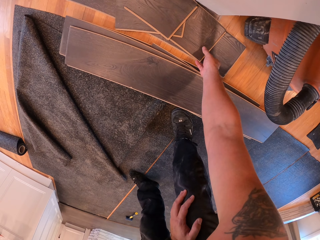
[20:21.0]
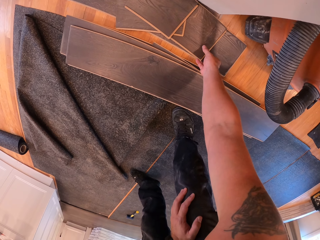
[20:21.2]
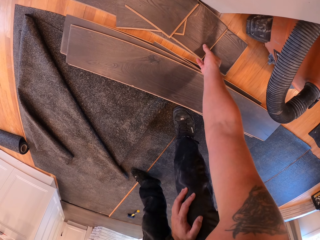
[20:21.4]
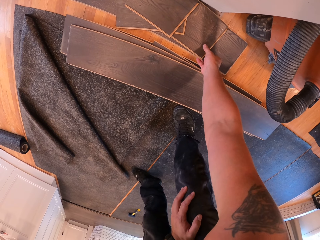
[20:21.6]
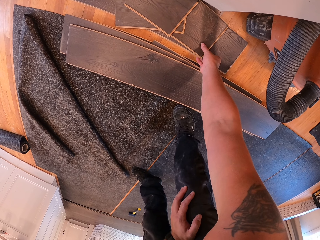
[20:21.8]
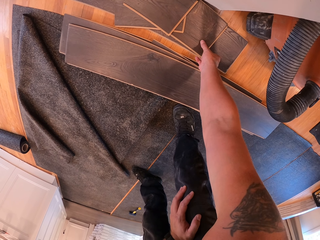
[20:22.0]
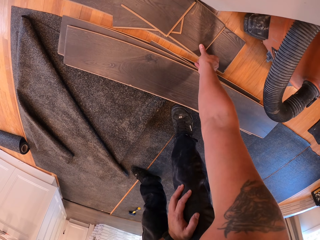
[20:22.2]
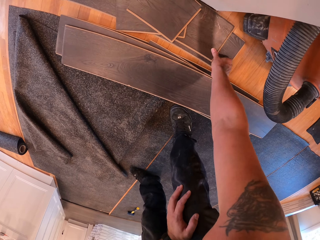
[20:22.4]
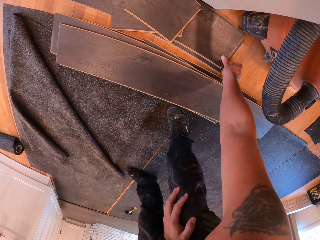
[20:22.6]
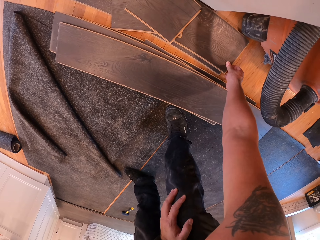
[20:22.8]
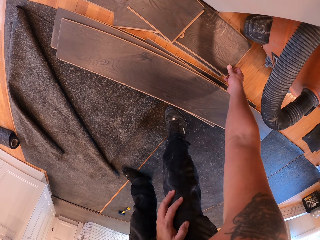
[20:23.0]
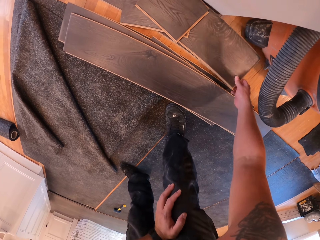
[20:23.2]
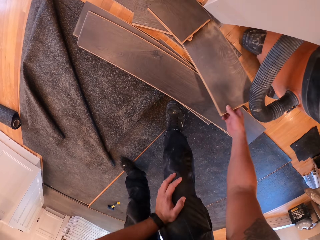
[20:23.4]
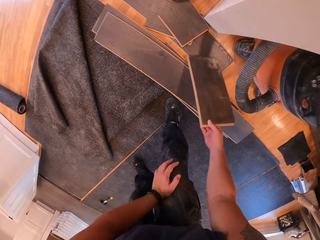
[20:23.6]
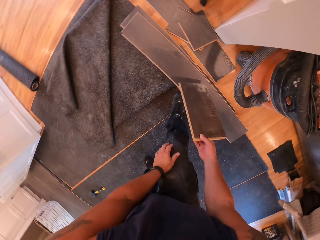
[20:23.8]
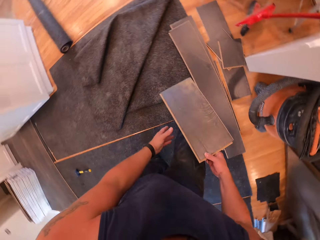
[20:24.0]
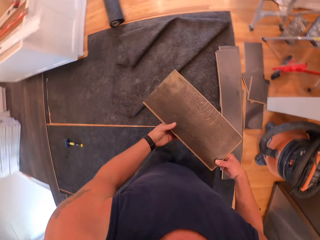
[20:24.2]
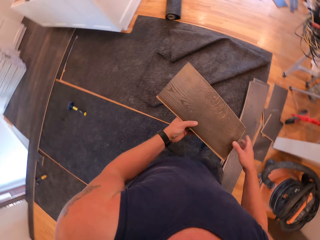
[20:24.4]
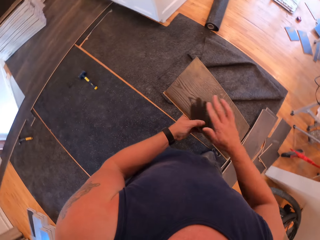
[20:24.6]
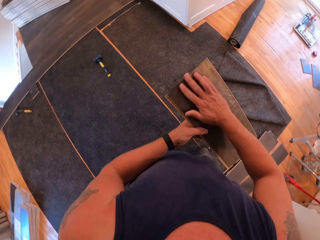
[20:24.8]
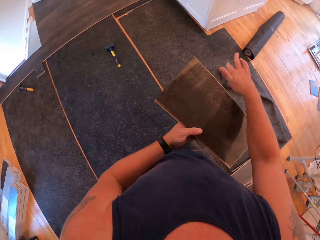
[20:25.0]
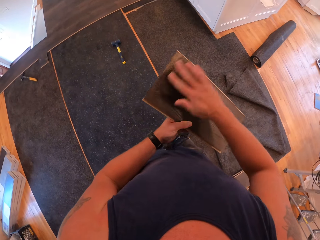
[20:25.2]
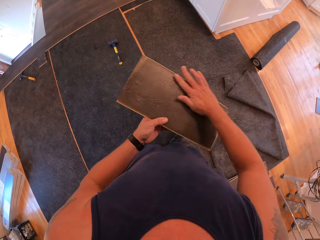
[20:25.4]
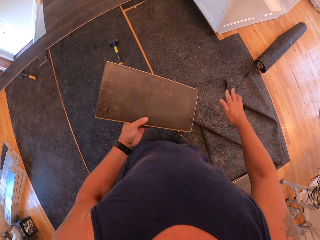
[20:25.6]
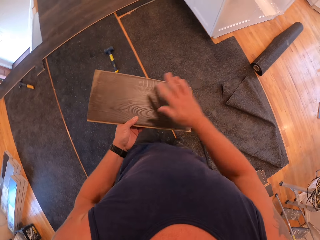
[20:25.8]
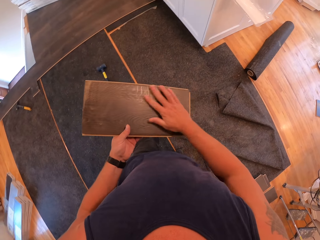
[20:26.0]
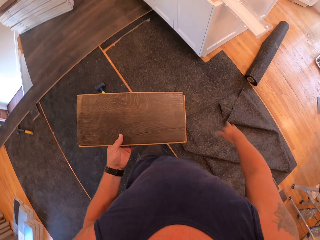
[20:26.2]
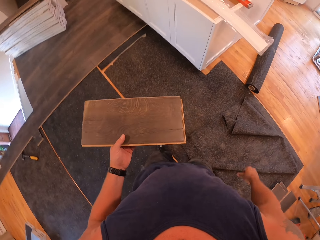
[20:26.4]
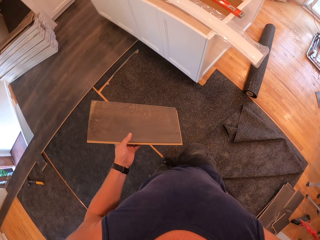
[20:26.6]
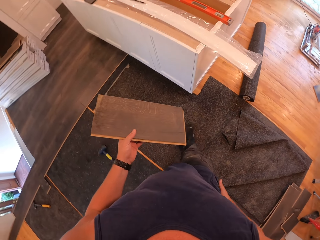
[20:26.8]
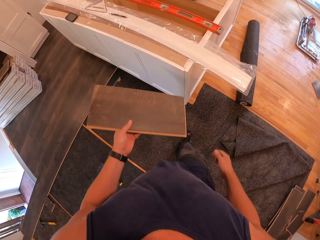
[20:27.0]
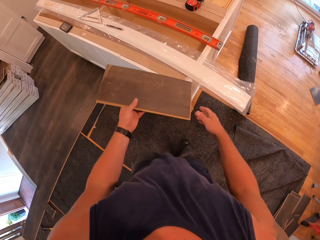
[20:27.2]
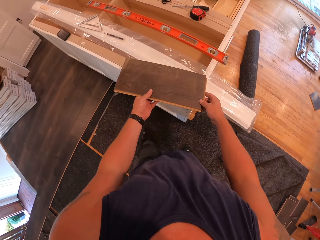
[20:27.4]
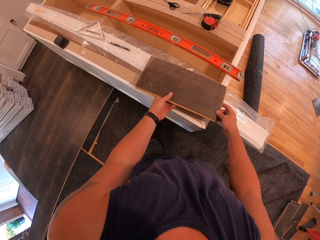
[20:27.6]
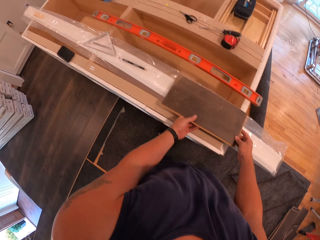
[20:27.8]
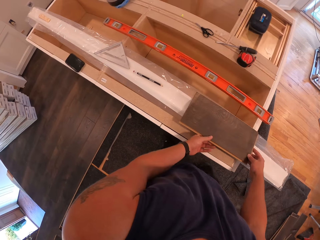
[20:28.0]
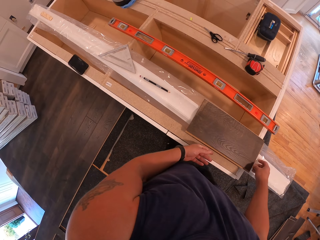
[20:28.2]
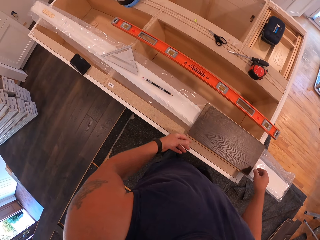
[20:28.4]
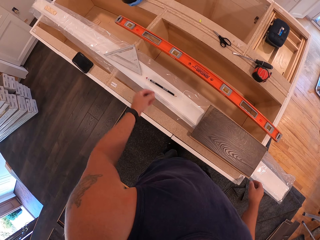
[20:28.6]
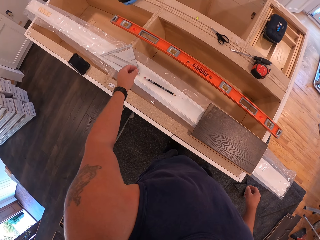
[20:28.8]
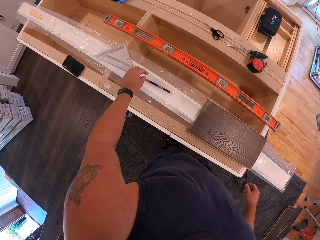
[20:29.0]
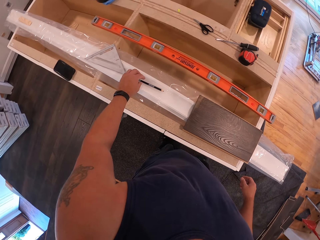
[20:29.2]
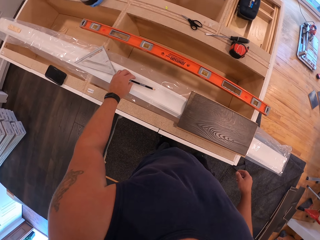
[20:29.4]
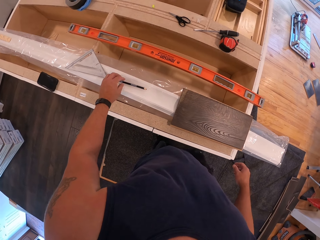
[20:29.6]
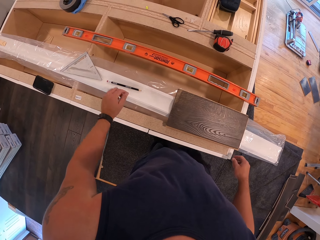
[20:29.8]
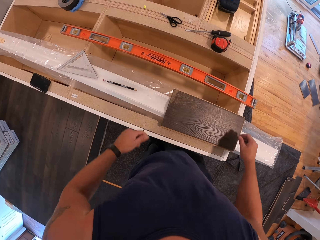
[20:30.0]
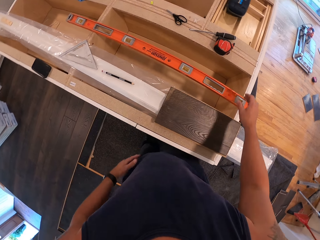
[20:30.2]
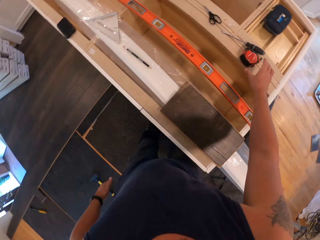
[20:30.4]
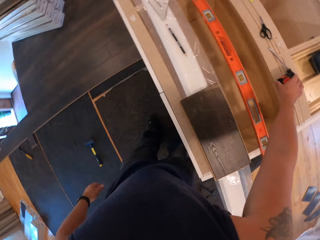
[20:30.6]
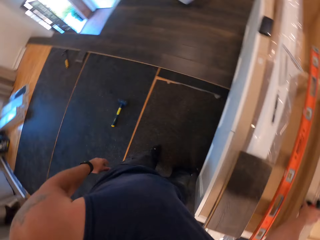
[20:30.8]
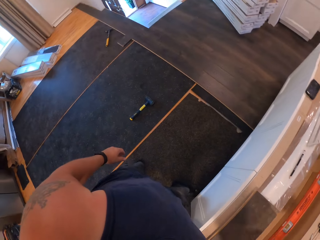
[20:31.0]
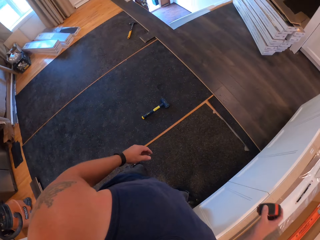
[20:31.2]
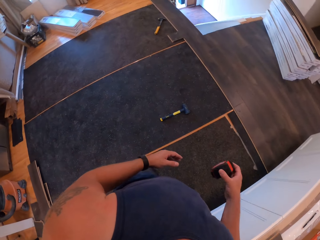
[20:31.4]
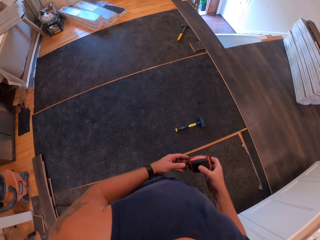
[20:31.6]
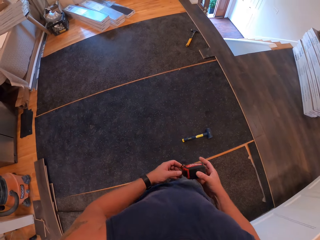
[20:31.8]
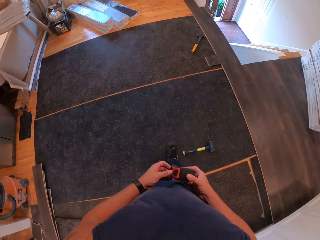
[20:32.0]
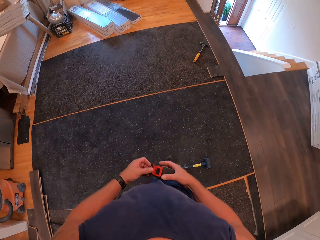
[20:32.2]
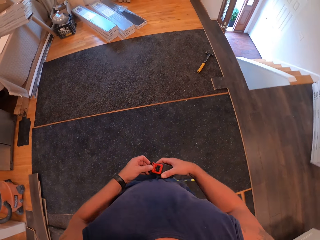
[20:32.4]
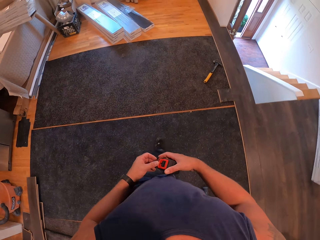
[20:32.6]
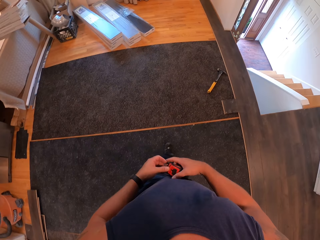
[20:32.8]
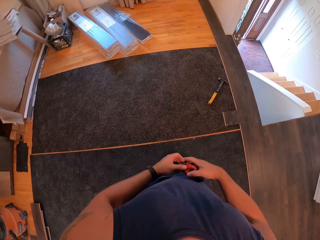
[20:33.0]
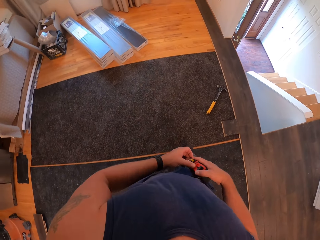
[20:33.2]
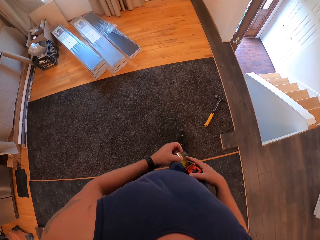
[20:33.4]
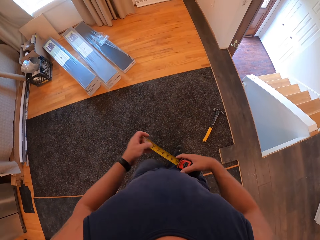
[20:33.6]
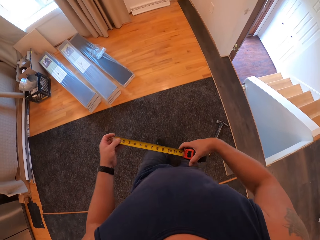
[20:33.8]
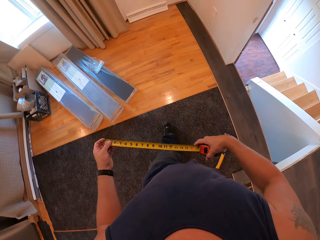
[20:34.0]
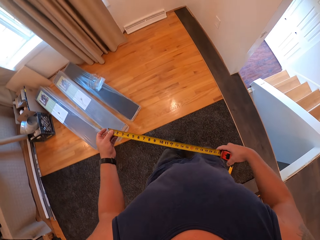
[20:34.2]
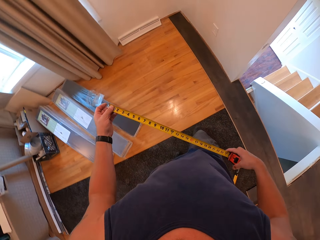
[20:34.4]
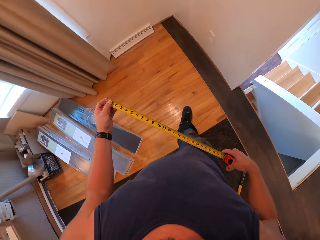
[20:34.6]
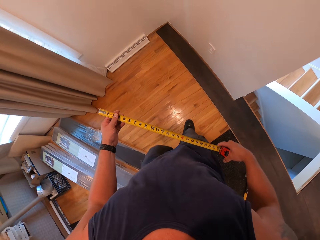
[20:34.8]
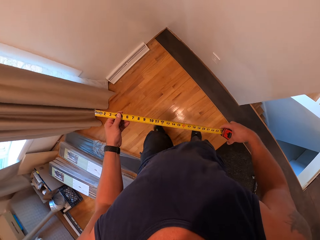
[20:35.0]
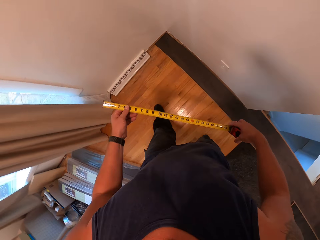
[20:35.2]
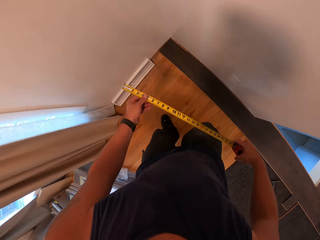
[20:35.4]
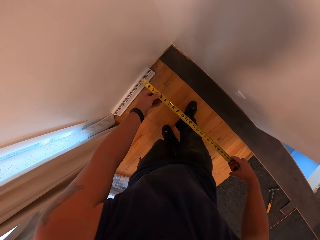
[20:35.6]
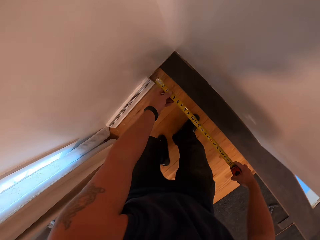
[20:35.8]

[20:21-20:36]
The camera wearer pulls a floor tile or square shape carpet from the others. He holds the floor tile with his left hand. He dusts the square shape carpet. He rubs his right hand on the floor tile. He walks to a kitchen counter. He places the square shape carpet on the kitchen counter. He looks around. He picks up a tape measure from the timber. He holds the tape measure with his left hand. He walks back to the edge of the wall. He pulls the tape with his left hand. He walks forward.

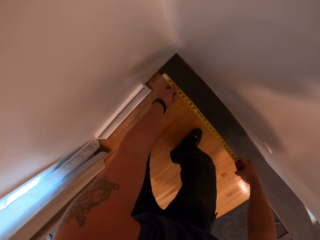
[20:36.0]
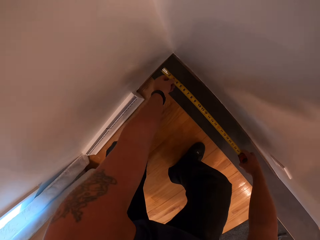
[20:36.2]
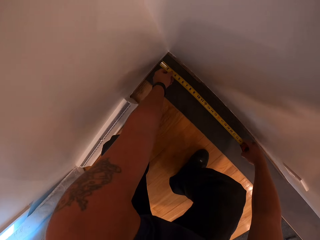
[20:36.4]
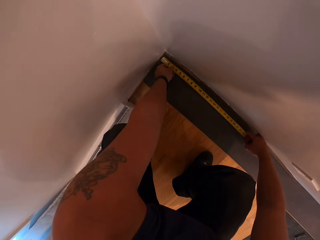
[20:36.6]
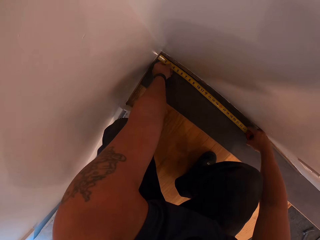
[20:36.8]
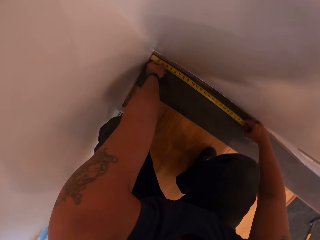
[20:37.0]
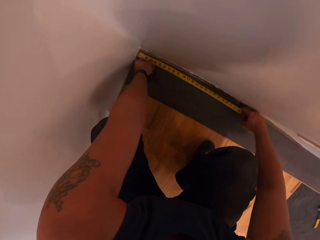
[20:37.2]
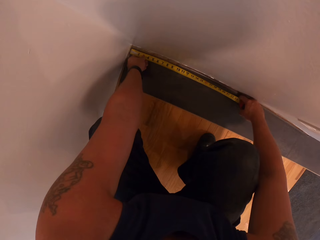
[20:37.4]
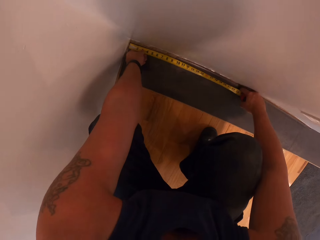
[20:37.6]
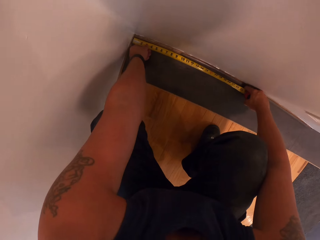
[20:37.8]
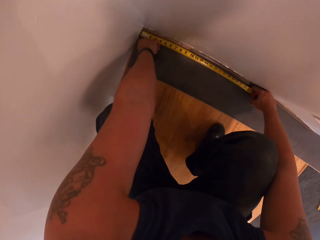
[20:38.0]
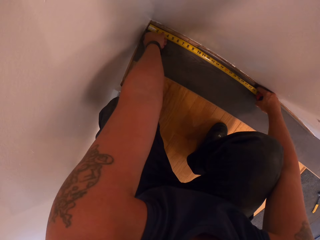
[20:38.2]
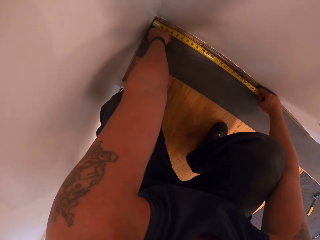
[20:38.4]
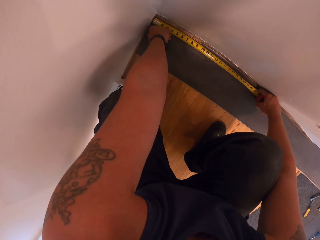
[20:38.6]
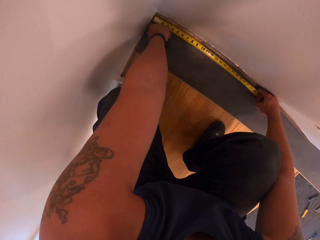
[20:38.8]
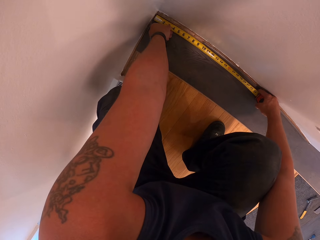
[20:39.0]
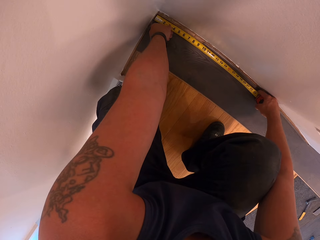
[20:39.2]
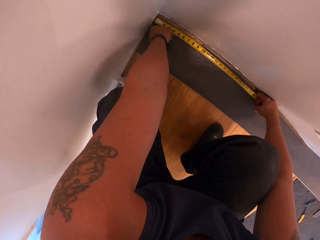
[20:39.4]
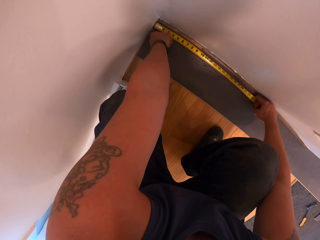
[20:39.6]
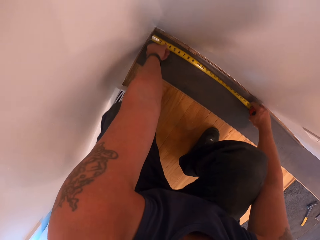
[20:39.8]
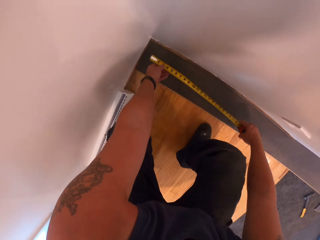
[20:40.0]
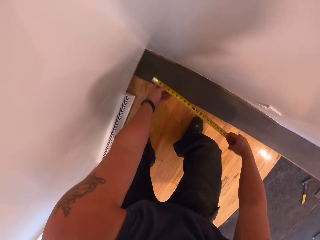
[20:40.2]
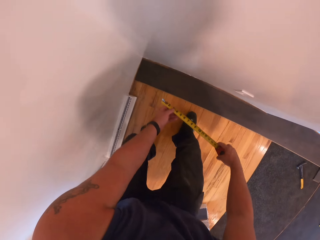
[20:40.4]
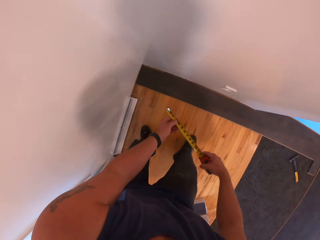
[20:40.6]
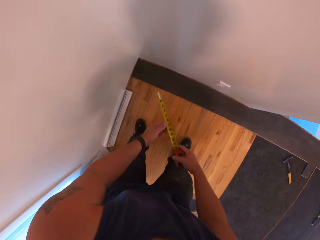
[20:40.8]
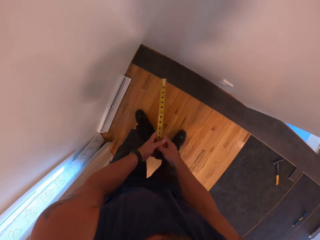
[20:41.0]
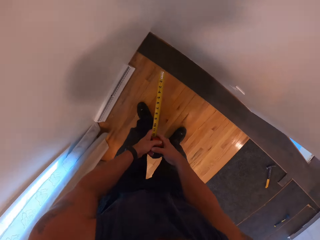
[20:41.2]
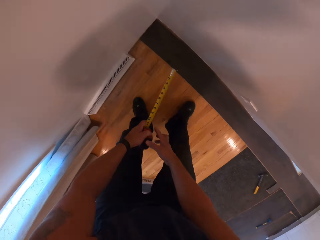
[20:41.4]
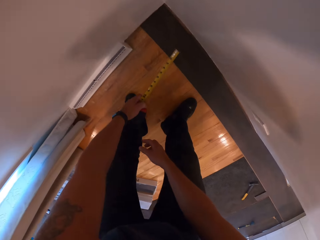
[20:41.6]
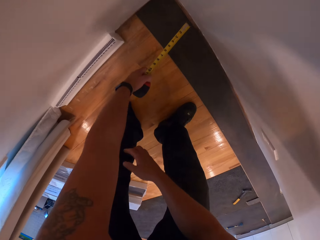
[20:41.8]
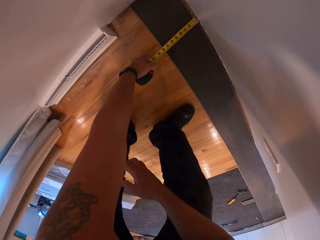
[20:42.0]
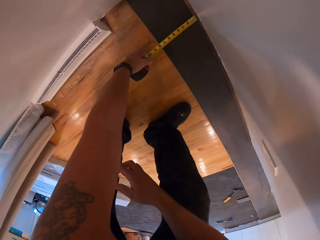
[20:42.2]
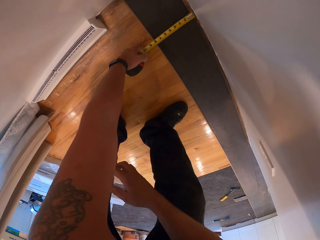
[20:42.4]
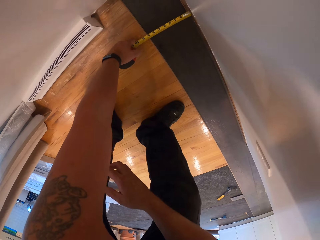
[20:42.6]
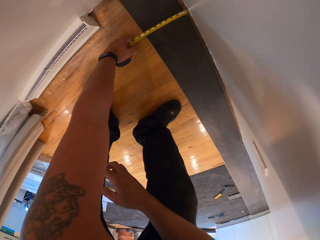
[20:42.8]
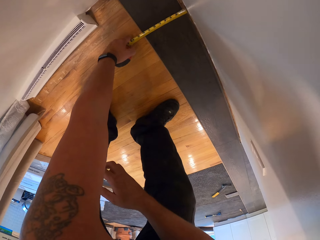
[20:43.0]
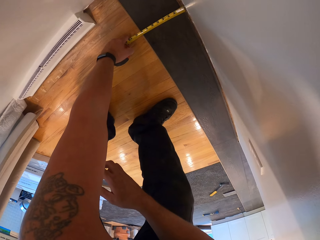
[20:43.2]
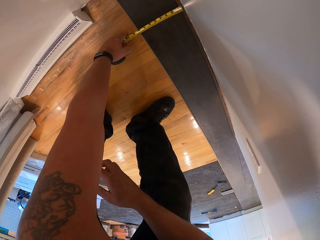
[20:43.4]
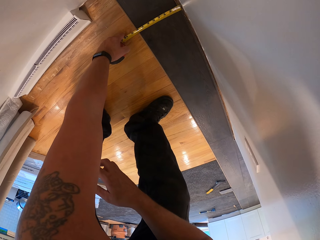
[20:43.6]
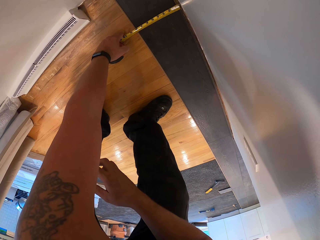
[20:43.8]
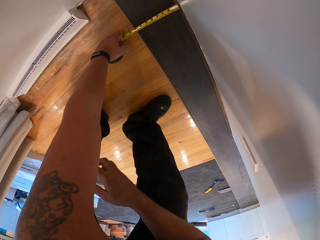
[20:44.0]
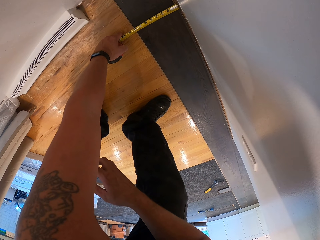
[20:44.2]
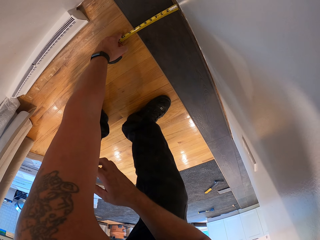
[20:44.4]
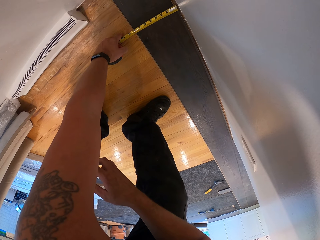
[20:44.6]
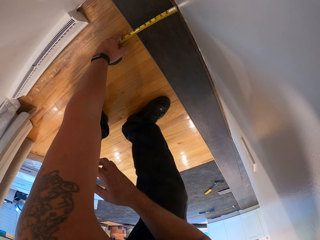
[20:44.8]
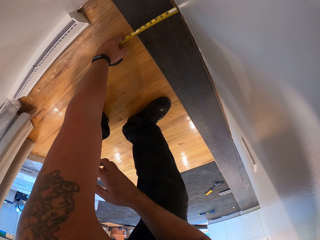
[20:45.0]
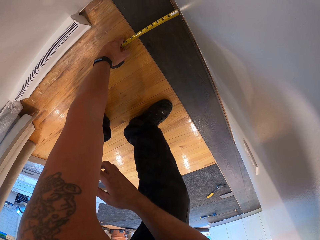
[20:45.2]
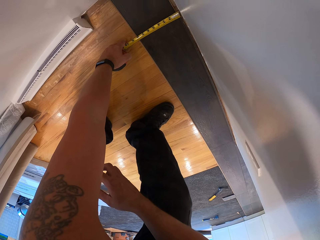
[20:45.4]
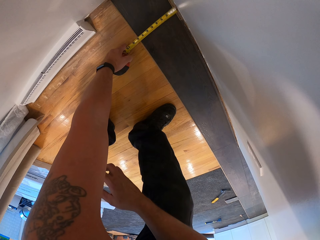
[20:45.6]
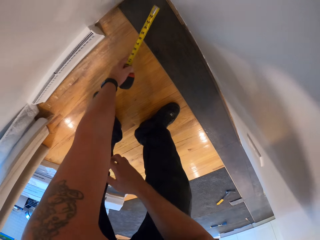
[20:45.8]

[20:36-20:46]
The camera wearer bends towards the floor. They squat. They measure the floor tile. They stand. They measure the floor tile.
